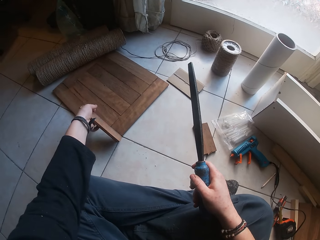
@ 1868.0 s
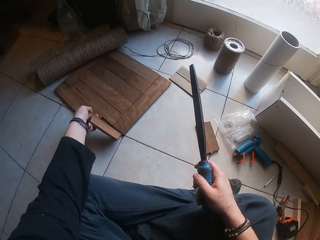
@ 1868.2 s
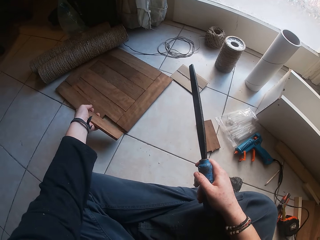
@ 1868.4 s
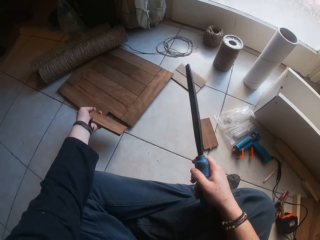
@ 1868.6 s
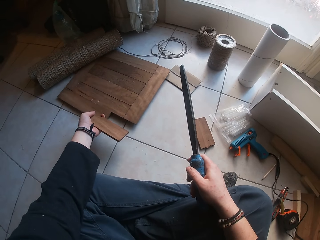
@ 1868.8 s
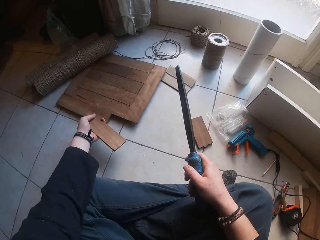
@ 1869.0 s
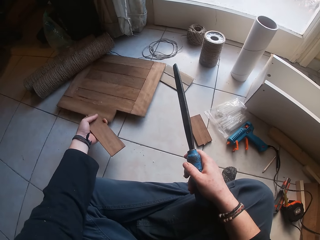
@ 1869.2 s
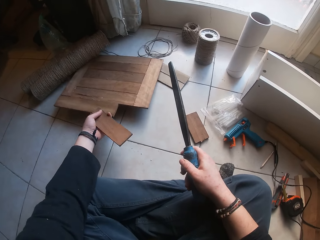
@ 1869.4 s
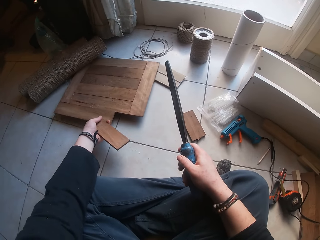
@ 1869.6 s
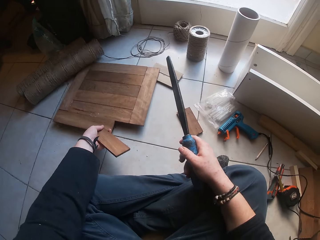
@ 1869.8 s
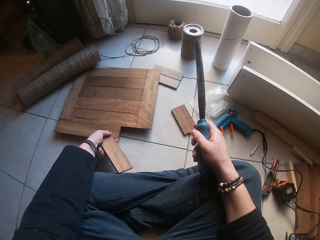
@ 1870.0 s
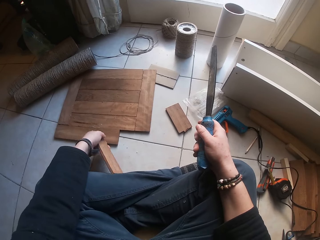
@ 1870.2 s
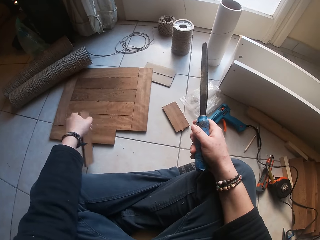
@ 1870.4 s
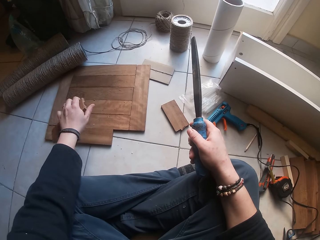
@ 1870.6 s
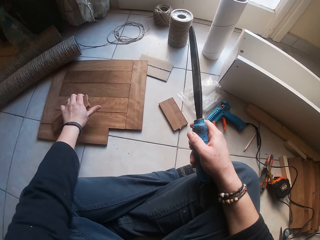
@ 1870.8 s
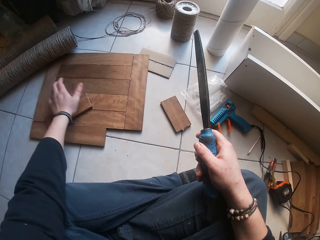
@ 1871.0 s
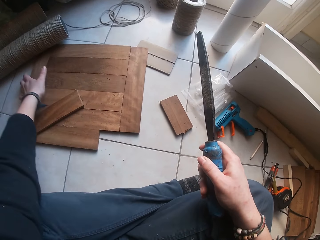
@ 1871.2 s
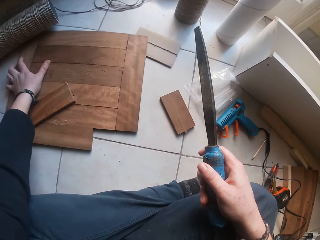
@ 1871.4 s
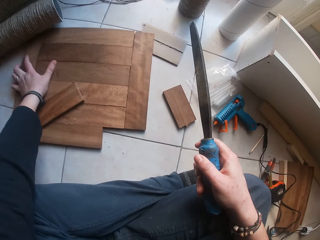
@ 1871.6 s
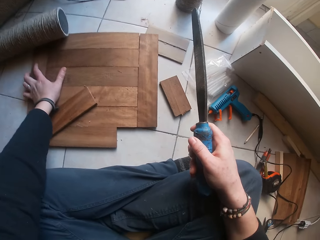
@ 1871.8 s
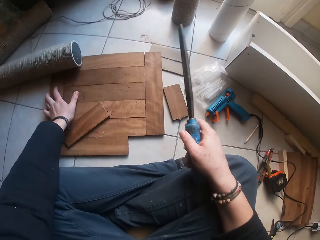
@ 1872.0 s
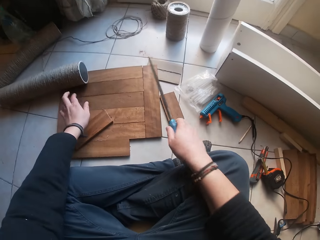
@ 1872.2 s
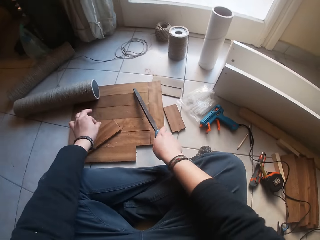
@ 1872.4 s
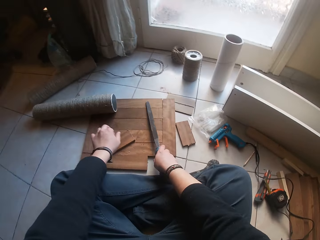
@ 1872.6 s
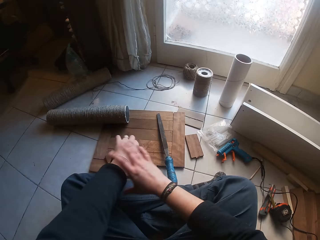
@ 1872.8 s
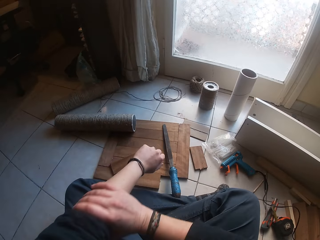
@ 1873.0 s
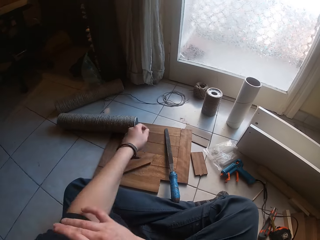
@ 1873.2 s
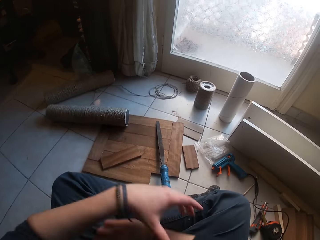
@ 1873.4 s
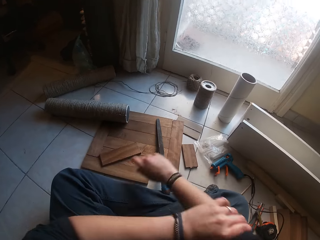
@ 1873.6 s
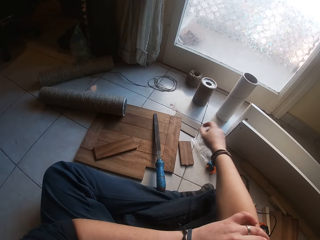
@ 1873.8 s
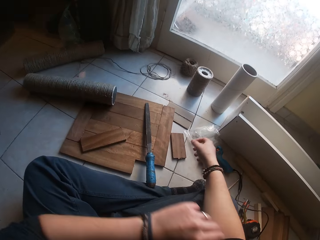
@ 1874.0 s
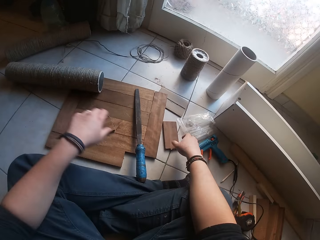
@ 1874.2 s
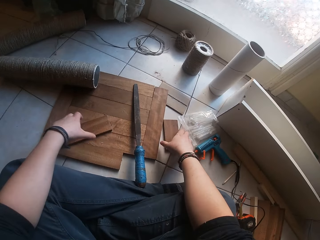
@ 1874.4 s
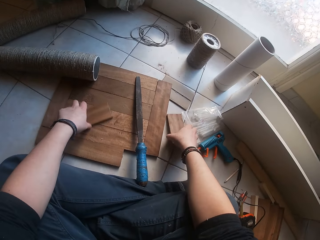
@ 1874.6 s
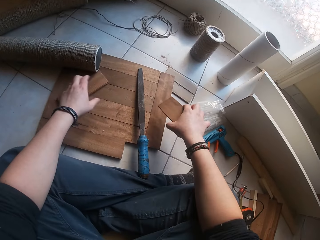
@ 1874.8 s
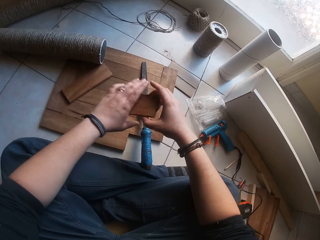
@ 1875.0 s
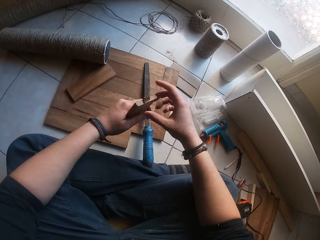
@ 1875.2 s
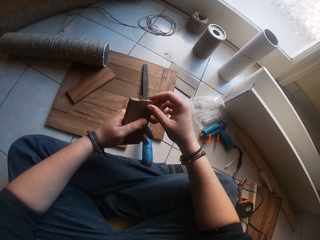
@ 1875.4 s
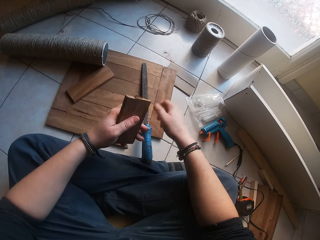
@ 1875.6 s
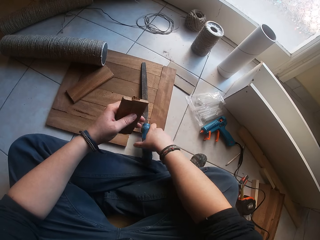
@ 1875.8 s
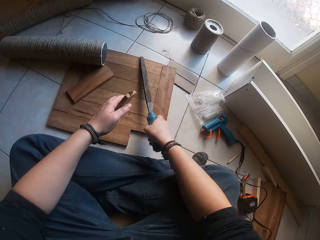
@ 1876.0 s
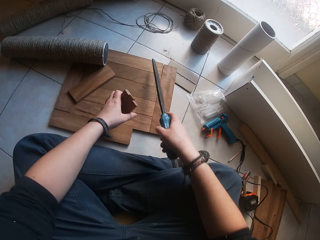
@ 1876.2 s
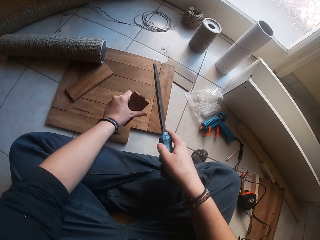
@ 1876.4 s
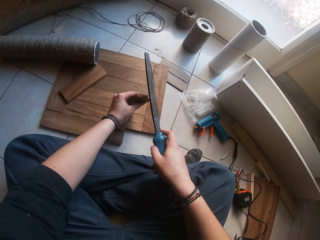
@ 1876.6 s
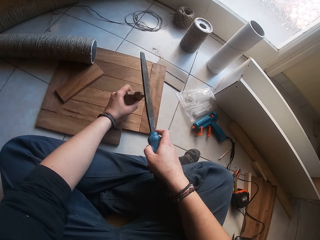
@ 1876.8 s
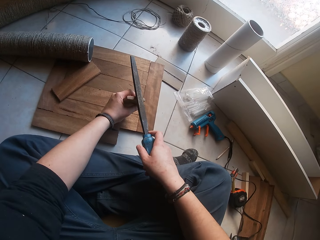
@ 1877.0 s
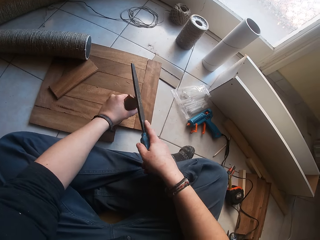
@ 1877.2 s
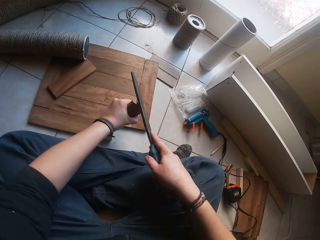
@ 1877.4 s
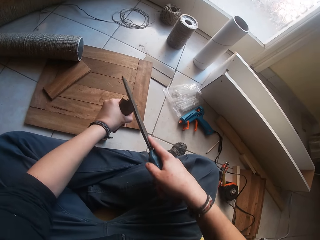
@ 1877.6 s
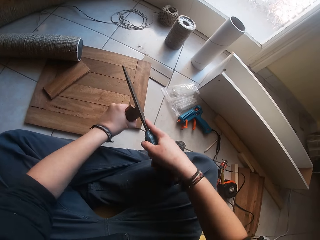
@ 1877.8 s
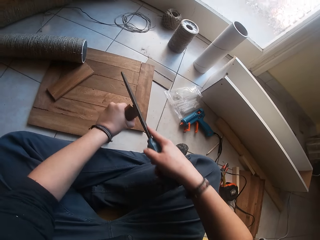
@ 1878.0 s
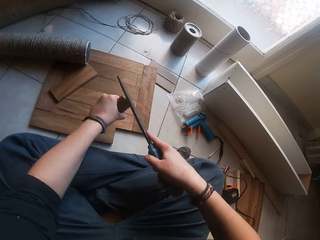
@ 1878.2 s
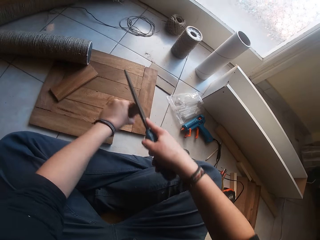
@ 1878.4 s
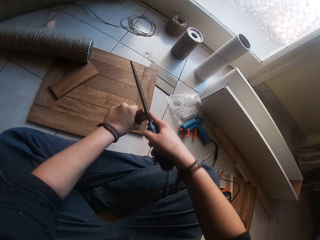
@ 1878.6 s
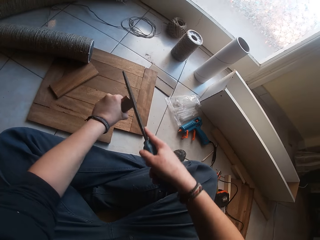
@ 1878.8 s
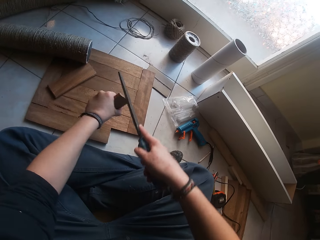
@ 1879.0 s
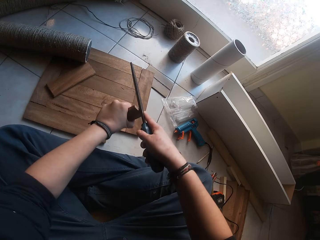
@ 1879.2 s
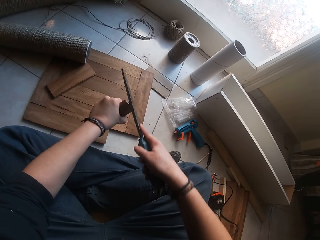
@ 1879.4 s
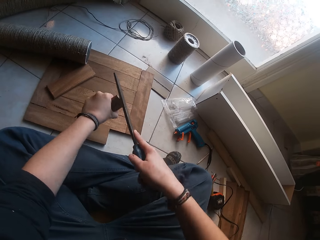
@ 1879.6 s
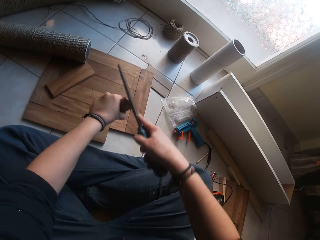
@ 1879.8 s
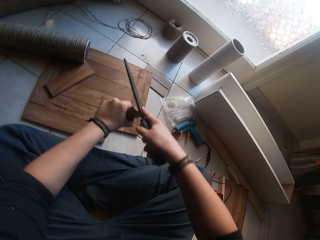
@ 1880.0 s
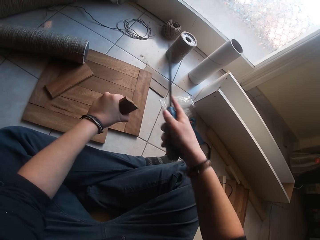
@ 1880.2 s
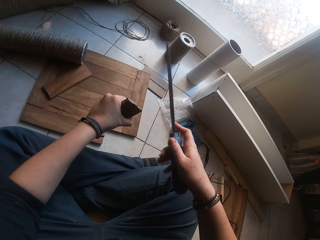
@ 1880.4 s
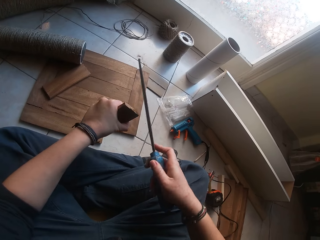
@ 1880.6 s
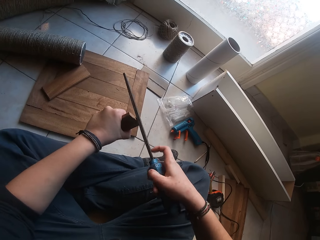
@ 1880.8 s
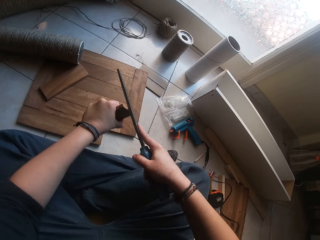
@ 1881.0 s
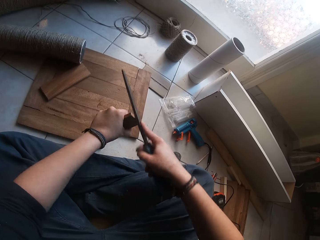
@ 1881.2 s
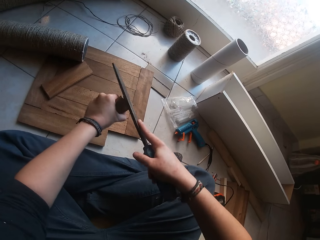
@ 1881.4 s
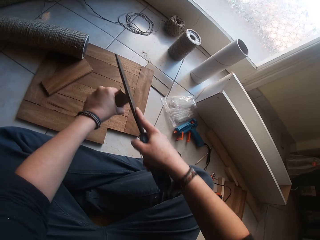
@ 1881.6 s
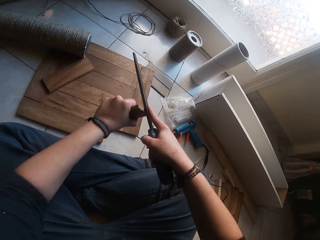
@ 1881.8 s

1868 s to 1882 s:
The camera wearer moves the wood frame on the floor with her left hand. She picks up the wood on the floor. She drops the wood in her left hand on the wood frame on the floor. She moves the wood frame on the floor with her left hand. She drops the flat file in her right hand on the wood frame on the floor. She pulls up her left hand sleeve with her right hand. She pulls up her right sleeve with her left hand. She picks up another small wood on the floor with her right hand. She moves the wood on the wood frame on the floor with her left hand. She transfers the wood in her right hand to her left hand. She picks up the flat file on the wood frame with her right hand. She smoothens the wood in her left hand with the flat file in her right hand.

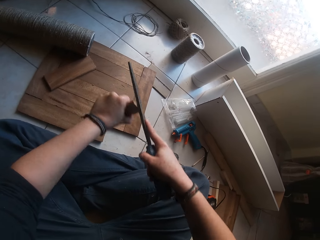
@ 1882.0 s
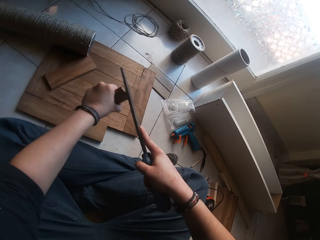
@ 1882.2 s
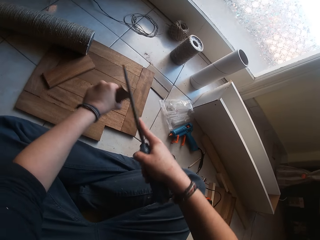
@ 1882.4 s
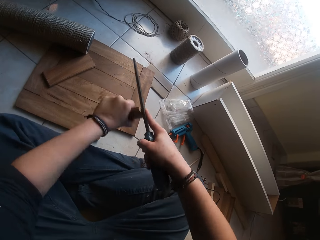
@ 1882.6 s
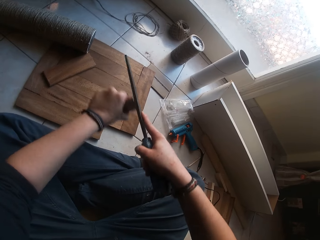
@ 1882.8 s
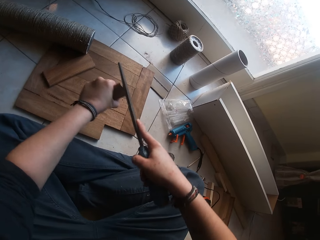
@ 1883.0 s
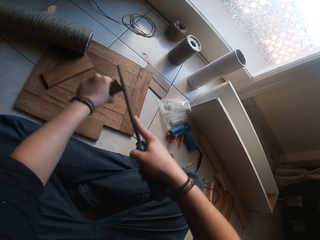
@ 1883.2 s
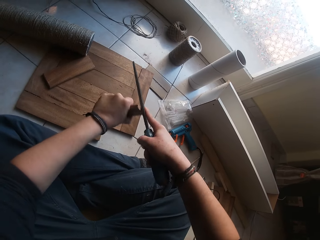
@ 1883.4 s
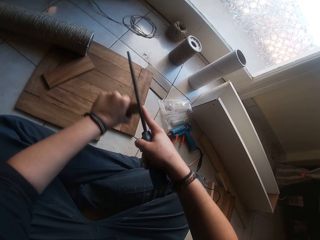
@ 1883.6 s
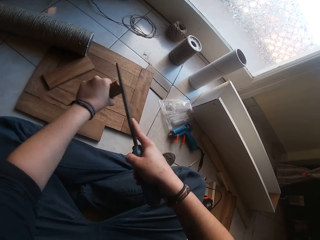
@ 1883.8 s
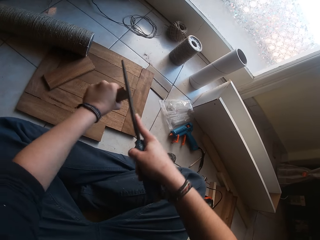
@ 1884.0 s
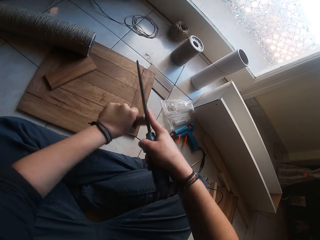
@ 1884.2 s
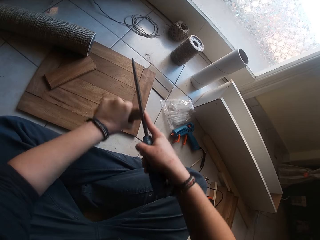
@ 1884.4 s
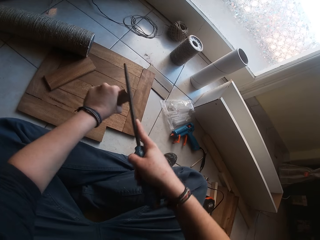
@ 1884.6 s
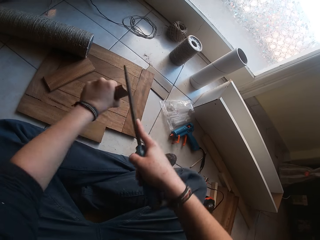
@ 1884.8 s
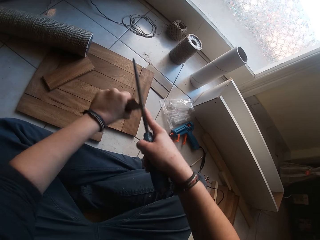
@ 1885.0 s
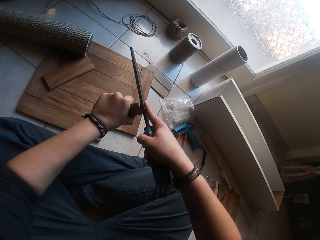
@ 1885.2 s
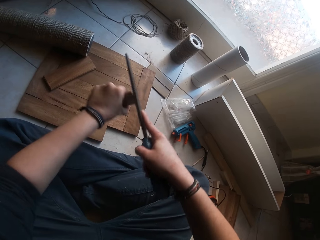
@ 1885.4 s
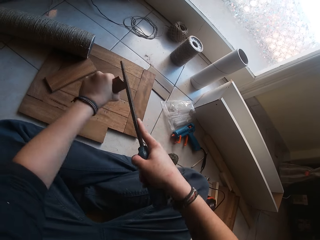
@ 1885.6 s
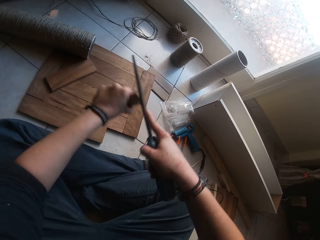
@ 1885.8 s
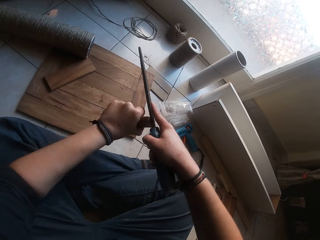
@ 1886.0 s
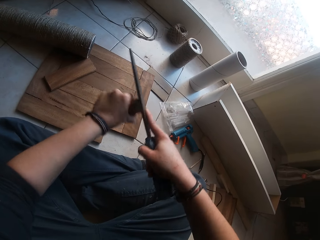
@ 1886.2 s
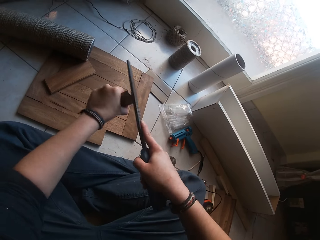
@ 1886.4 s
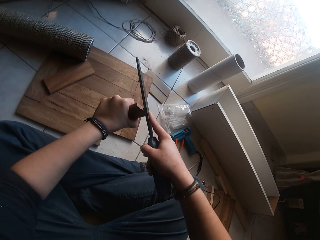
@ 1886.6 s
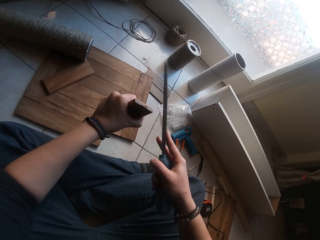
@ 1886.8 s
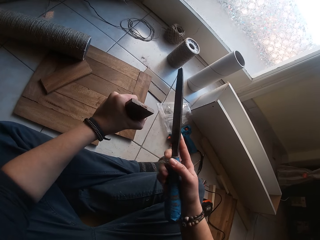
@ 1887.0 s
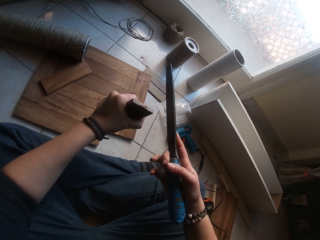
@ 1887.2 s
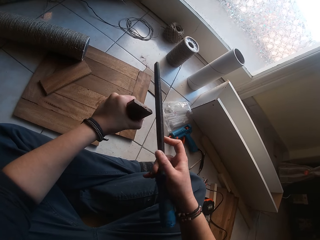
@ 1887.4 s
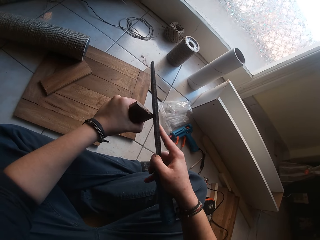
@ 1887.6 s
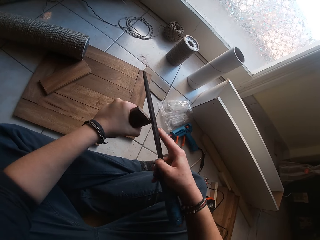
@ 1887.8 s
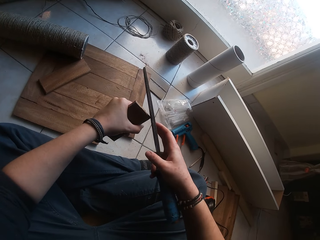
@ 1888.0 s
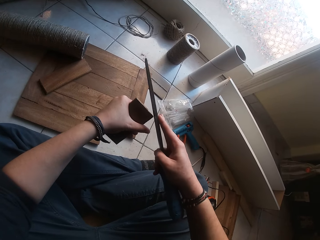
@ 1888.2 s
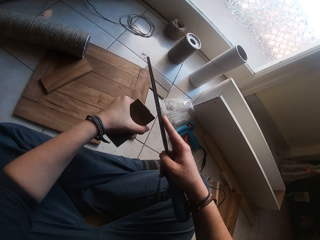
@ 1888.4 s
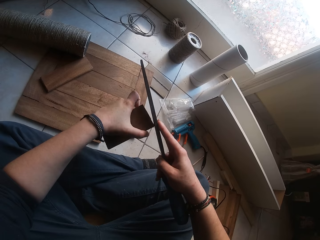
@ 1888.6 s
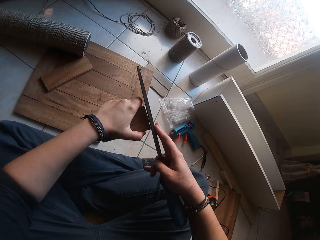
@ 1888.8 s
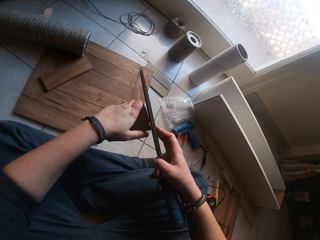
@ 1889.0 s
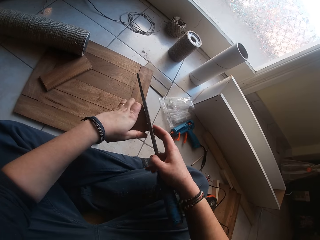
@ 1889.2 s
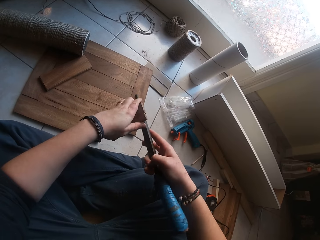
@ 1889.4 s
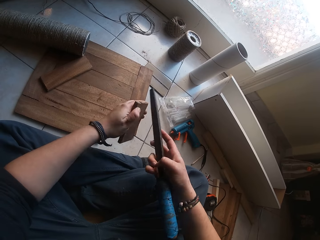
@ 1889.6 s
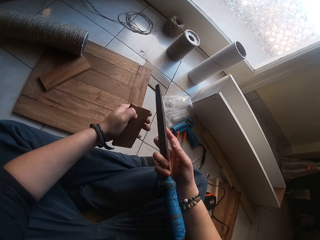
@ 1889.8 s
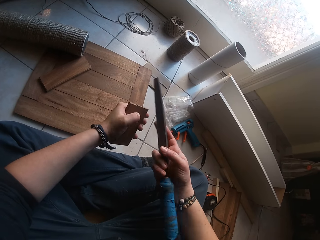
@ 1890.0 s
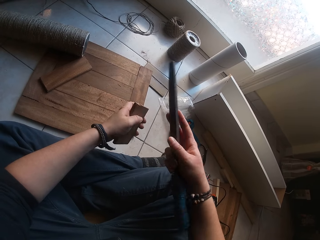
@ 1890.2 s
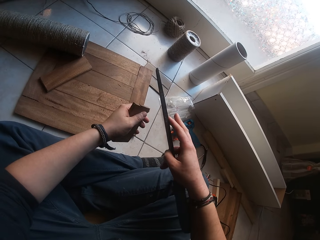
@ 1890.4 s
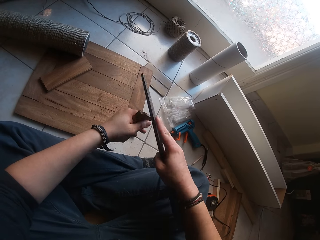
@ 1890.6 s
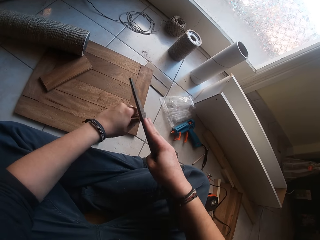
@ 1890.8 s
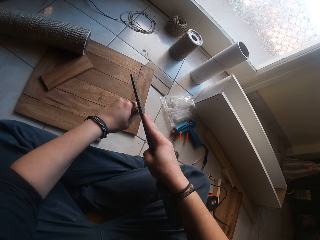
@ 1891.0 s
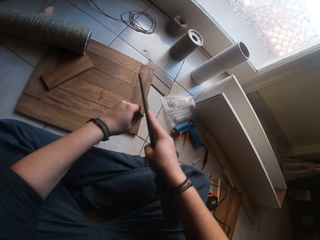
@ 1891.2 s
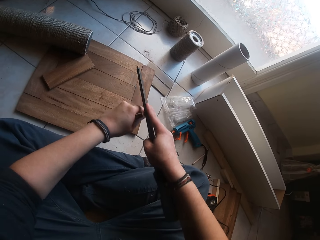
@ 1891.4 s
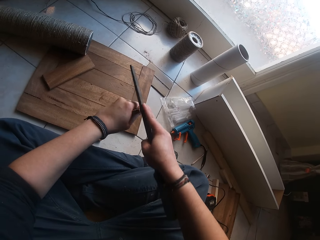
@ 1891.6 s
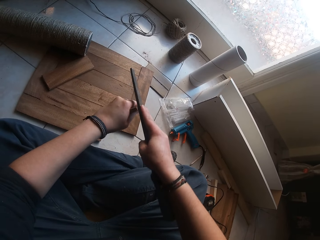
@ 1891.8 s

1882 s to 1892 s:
The camera wearer flips the wood.
